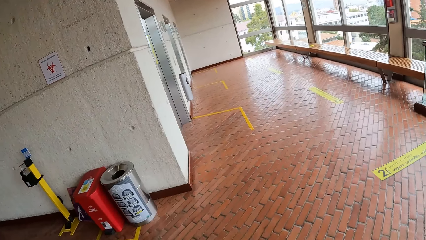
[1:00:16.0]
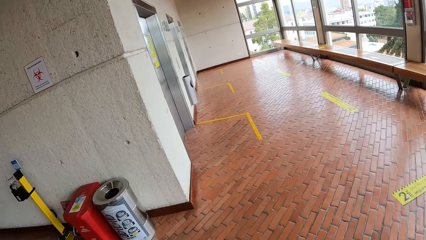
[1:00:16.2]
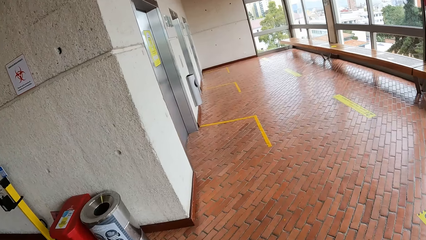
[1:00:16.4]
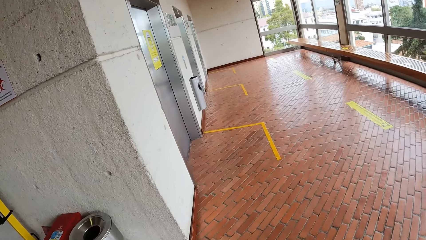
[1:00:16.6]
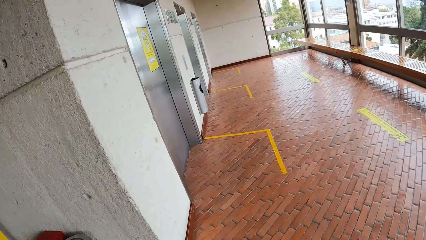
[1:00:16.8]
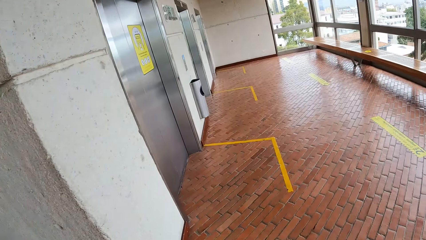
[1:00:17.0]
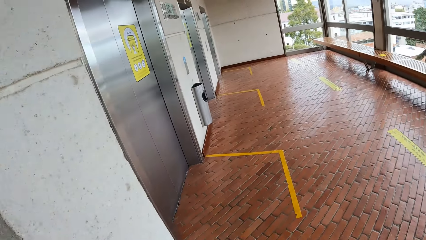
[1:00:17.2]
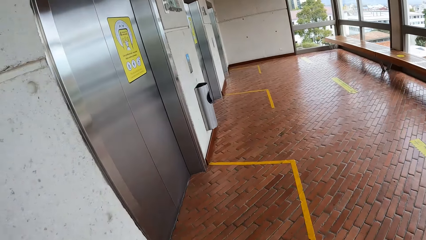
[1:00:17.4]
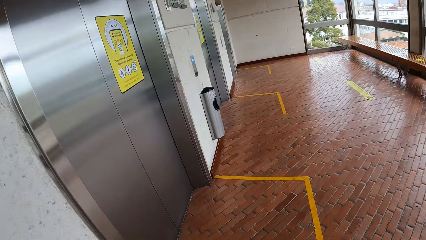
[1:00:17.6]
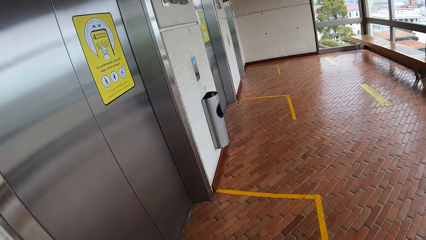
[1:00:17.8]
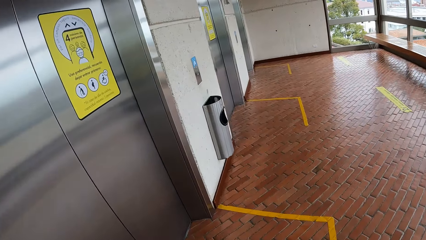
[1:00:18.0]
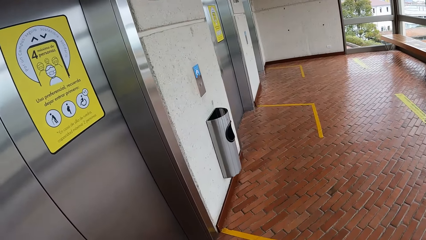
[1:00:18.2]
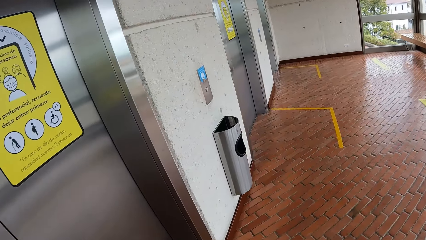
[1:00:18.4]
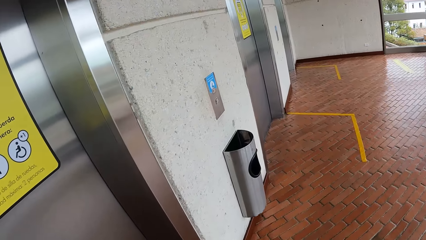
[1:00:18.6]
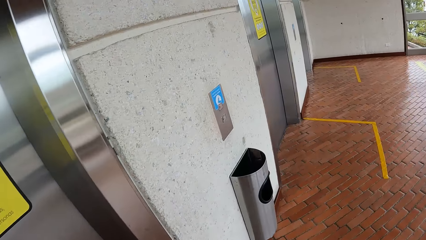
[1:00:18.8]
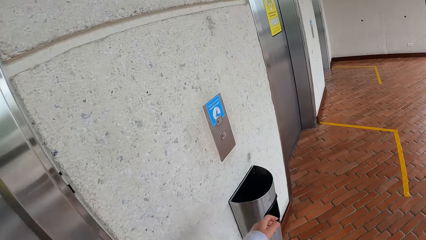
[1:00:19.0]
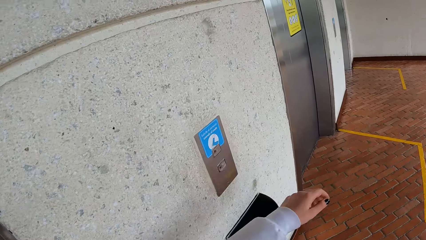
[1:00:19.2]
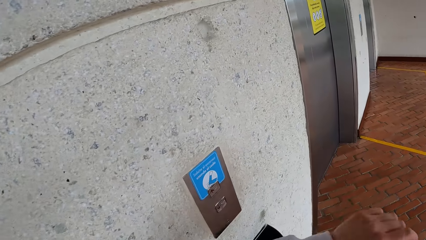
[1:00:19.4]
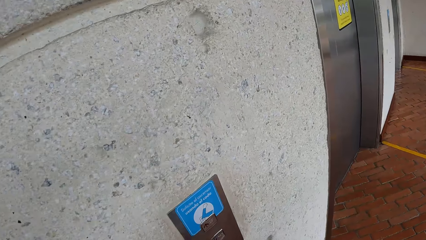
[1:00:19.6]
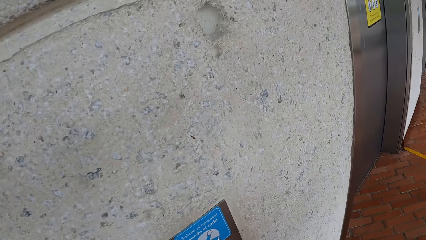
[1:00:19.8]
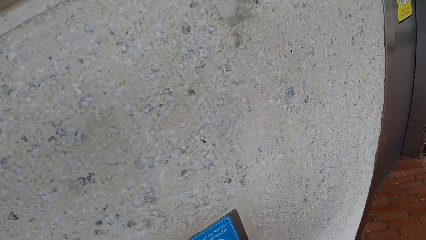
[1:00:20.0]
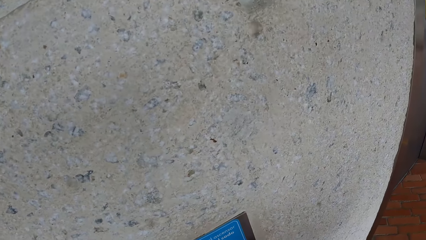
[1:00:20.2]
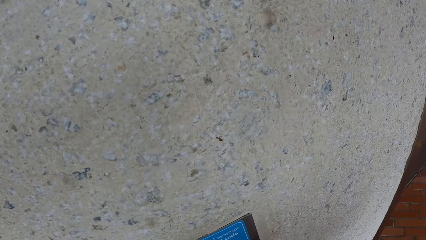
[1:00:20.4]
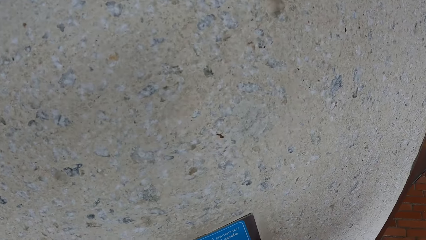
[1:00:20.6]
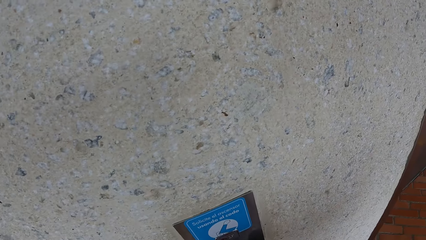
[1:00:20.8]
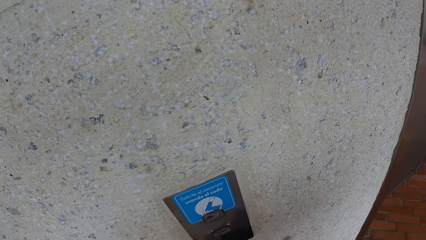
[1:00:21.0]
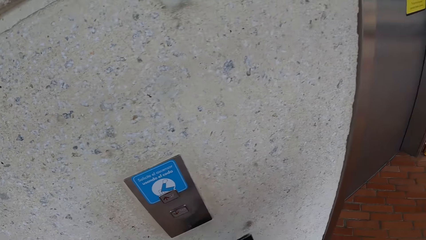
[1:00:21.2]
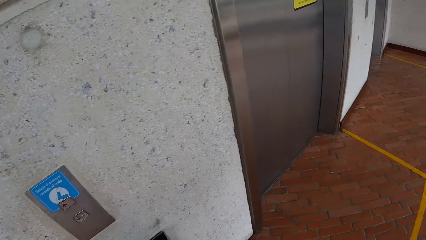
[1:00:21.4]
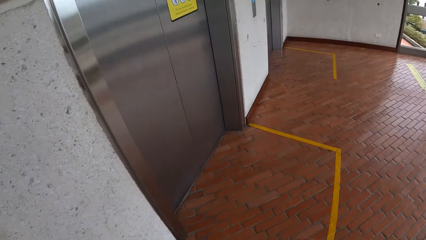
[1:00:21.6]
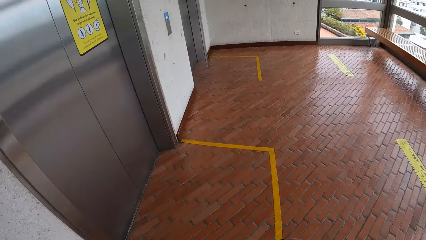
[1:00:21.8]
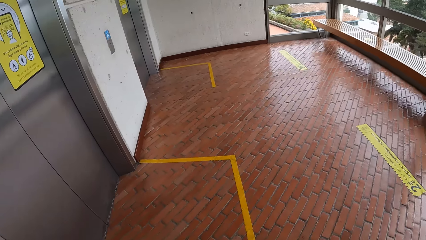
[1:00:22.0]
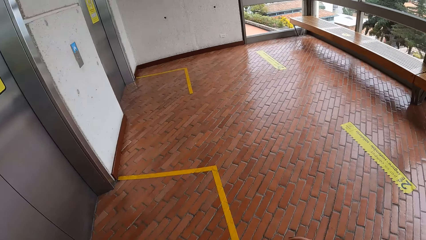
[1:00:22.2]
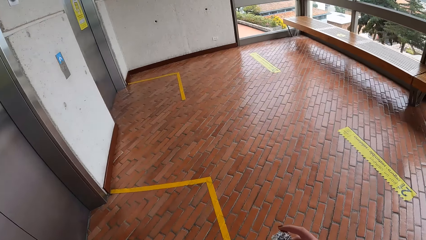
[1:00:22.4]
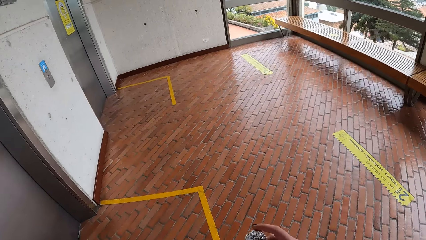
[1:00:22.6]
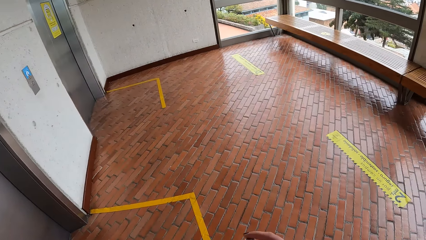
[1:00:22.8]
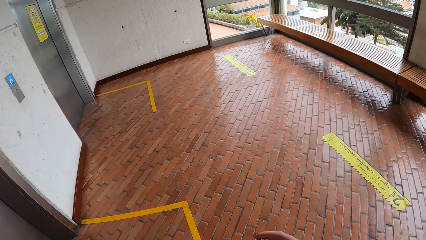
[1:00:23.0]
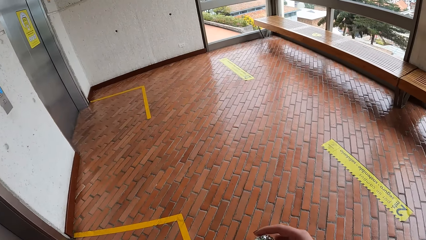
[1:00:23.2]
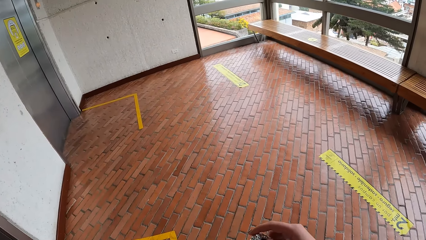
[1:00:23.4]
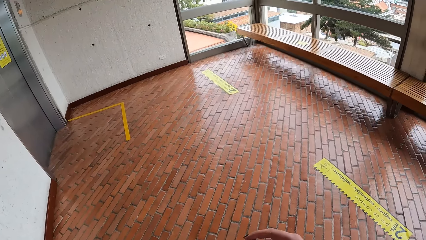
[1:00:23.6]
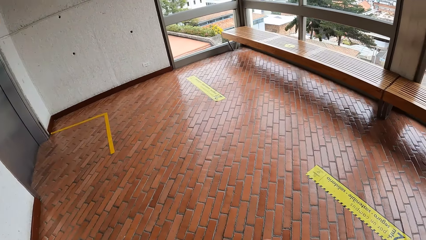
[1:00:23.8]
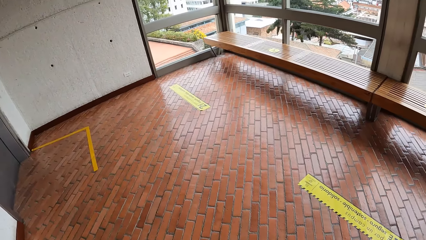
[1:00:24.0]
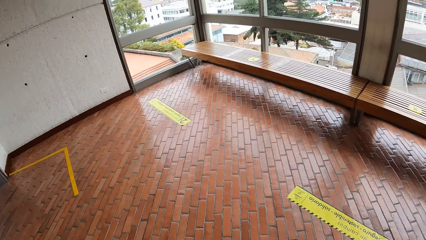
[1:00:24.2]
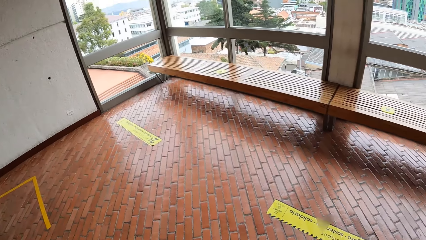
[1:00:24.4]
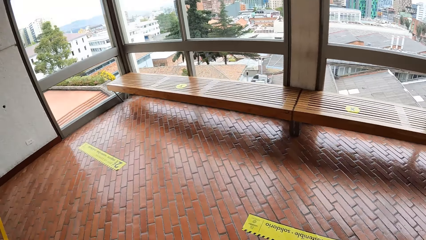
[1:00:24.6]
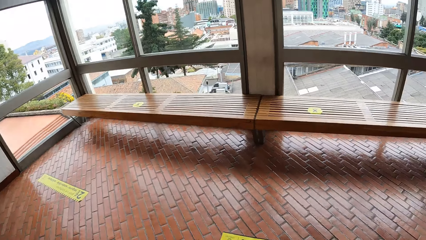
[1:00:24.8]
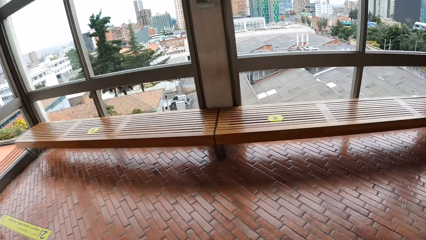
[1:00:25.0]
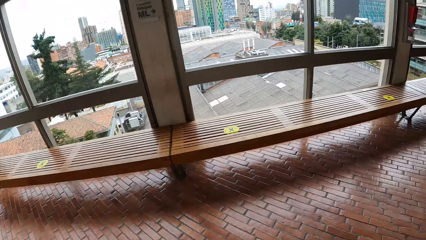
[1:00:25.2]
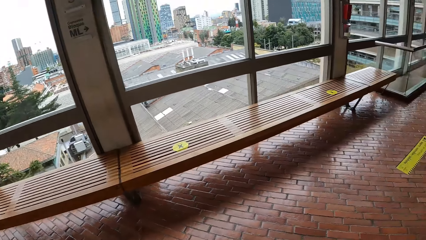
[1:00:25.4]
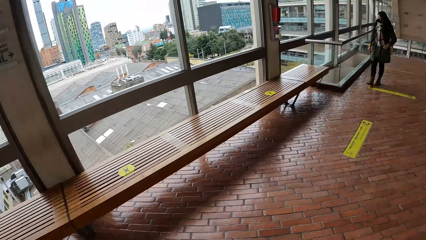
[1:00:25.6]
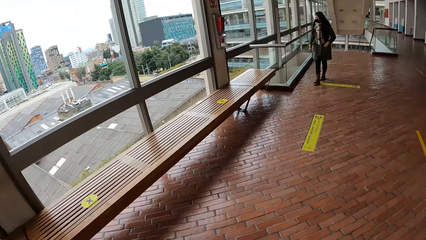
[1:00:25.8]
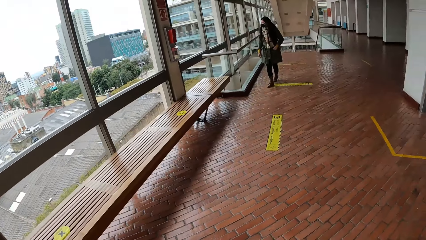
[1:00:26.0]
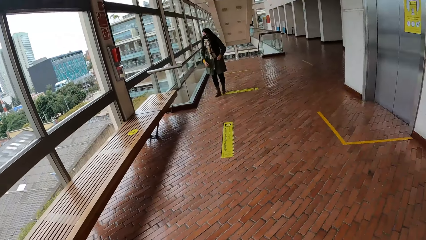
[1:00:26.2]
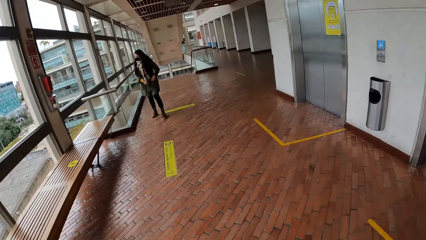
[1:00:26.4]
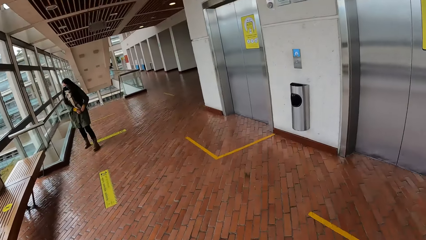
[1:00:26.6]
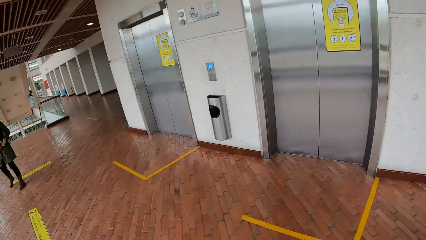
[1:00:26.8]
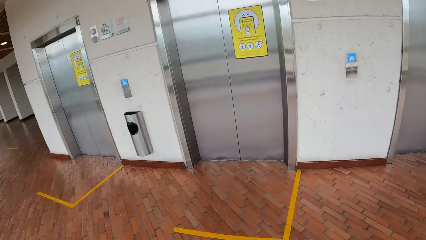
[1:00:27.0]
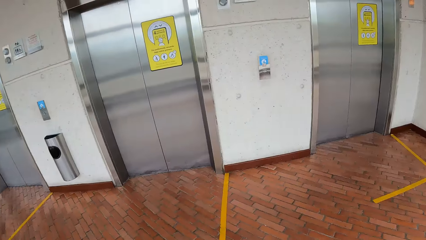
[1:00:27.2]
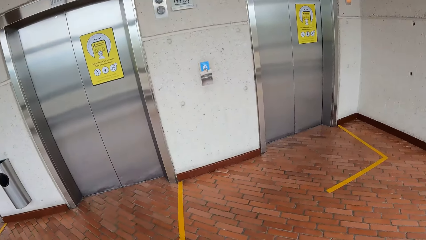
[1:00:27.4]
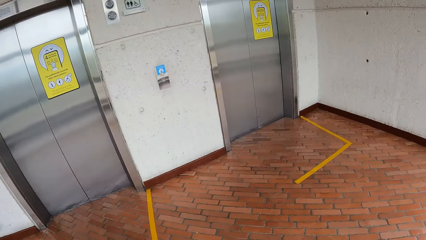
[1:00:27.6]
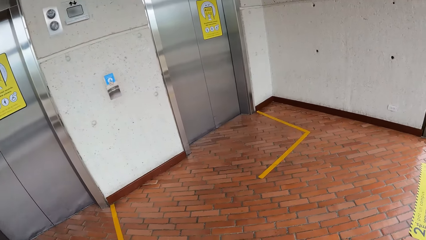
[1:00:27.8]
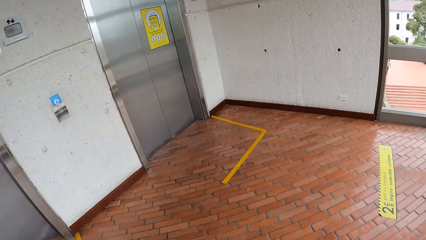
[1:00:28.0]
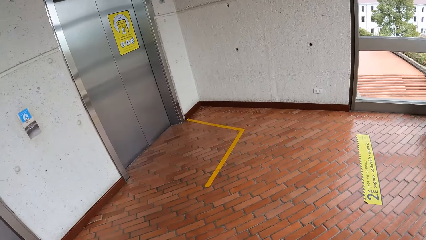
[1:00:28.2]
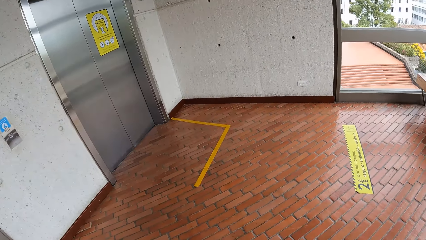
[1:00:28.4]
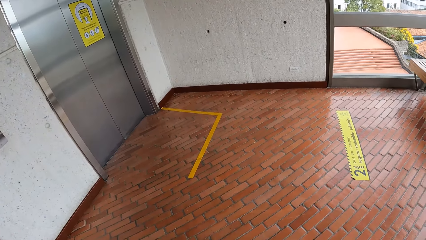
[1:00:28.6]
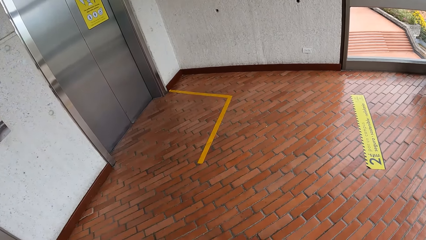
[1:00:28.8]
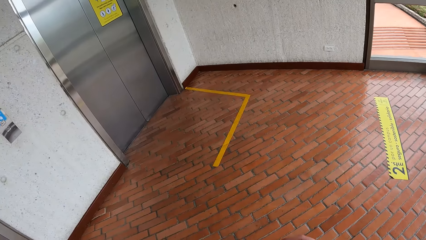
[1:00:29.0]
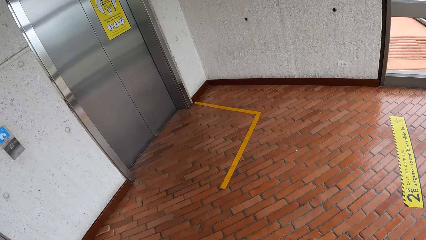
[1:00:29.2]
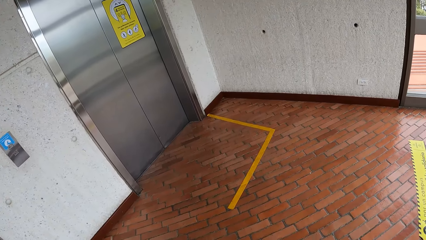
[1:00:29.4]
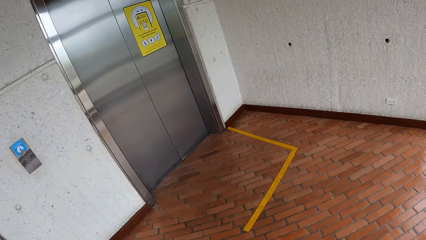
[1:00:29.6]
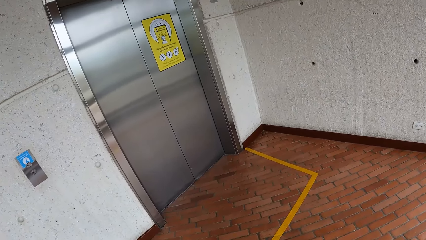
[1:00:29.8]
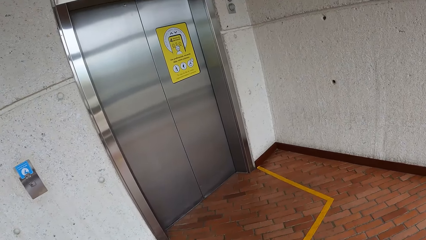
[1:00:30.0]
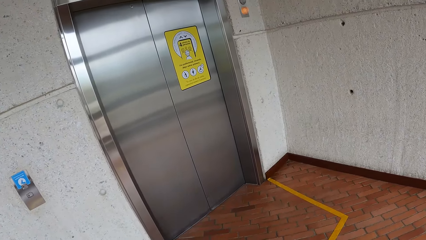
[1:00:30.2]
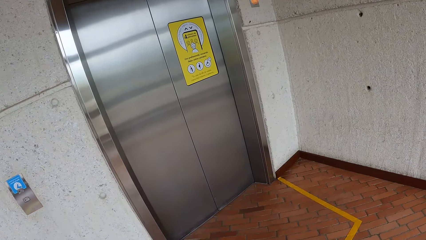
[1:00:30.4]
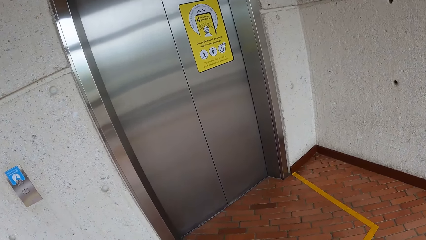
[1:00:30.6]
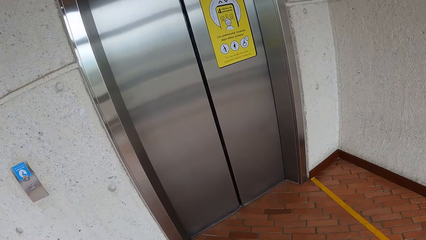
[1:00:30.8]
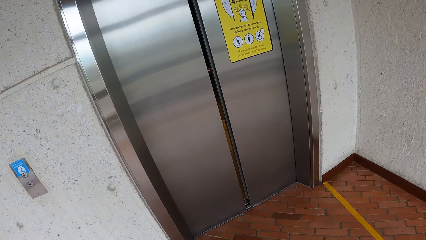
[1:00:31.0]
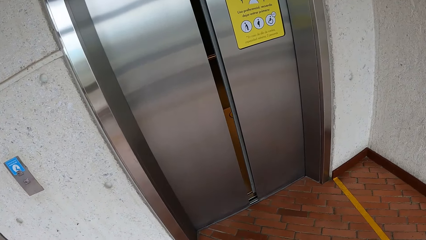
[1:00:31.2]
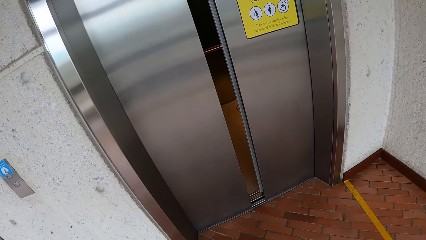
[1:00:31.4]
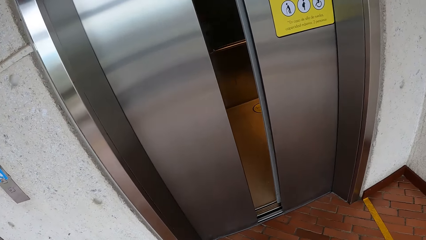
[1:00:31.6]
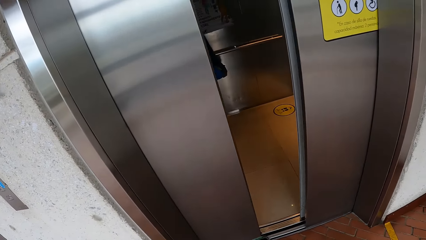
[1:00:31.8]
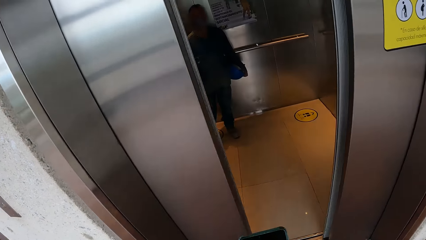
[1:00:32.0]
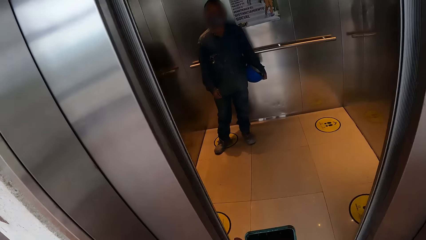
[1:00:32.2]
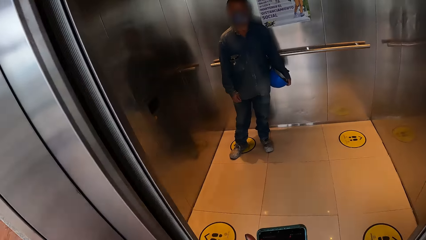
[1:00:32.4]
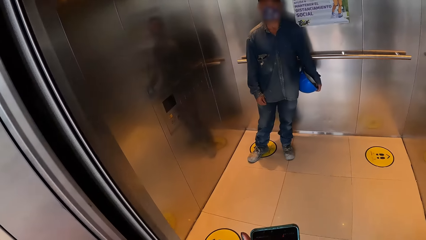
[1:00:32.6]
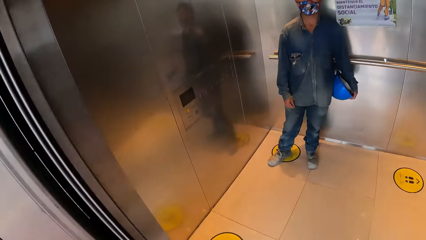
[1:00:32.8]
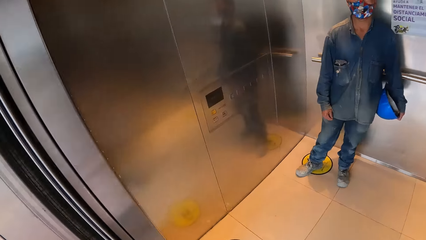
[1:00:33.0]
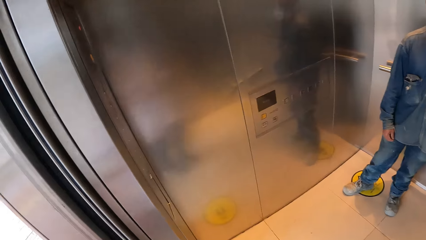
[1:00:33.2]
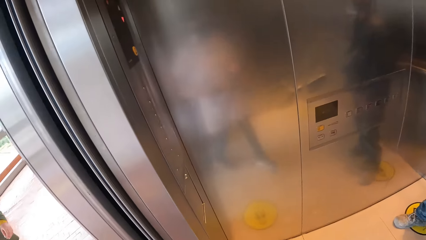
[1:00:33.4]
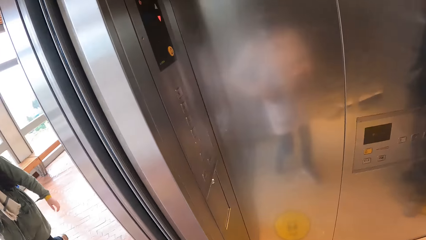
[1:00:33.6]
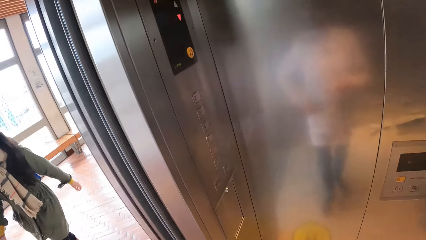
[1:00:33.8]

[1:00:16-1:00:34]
The camera wearer uses a hand gesture. She holds a token with her right hand. She walks in the building. She looks around the building. She walks into an elevator. An engineer stands in the elevator.
